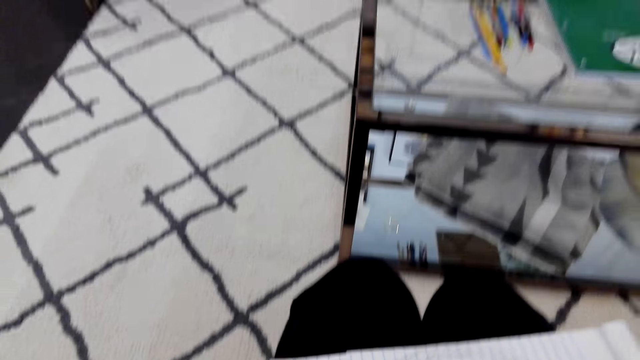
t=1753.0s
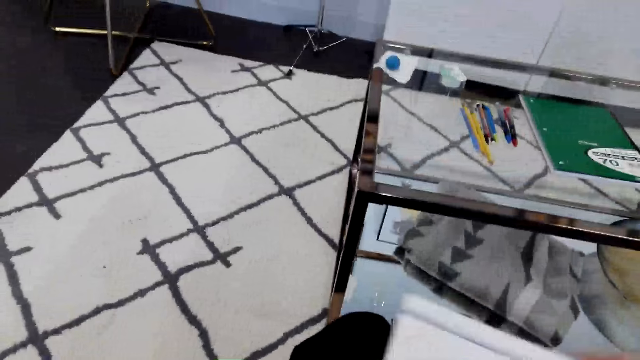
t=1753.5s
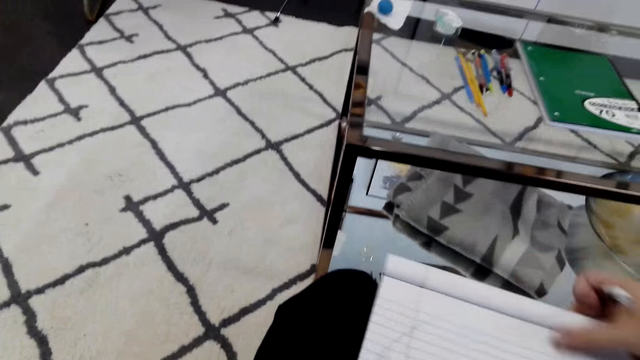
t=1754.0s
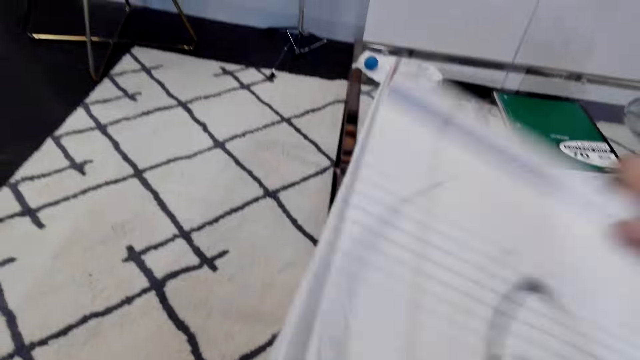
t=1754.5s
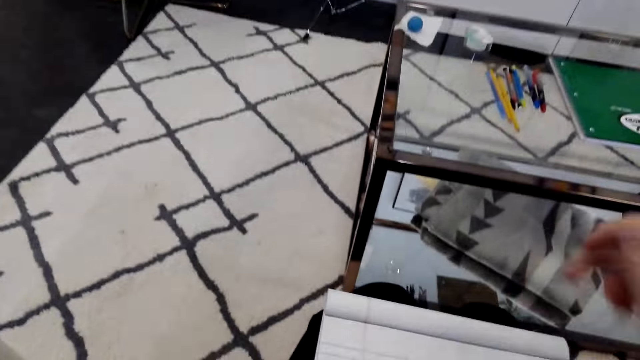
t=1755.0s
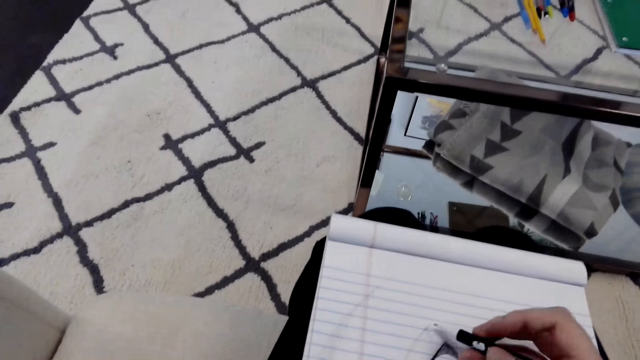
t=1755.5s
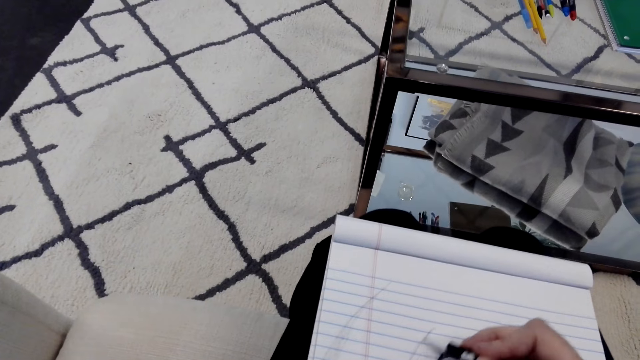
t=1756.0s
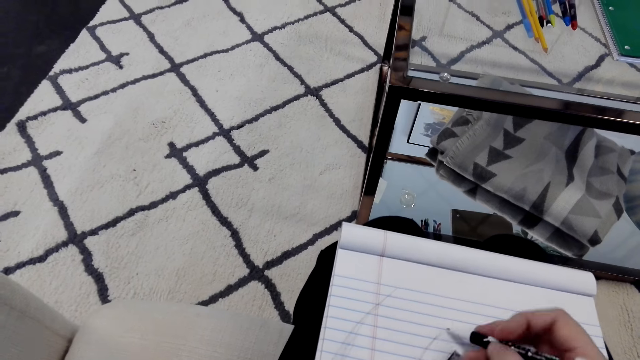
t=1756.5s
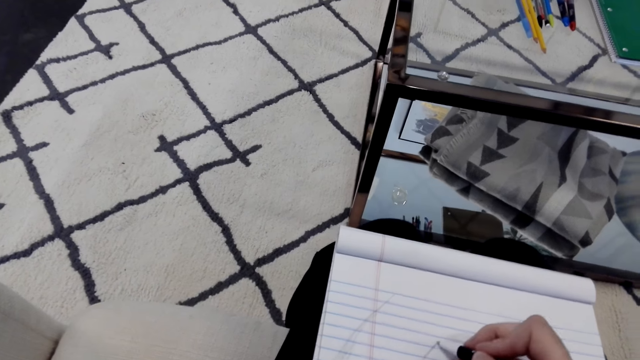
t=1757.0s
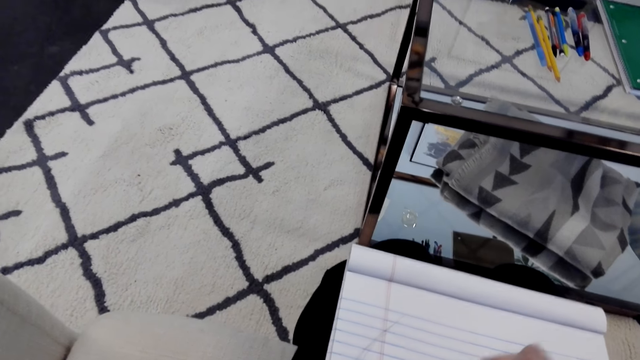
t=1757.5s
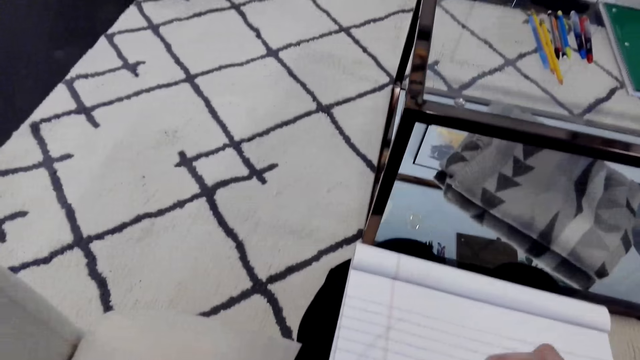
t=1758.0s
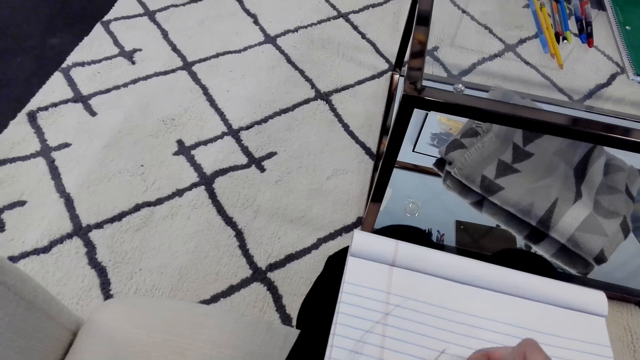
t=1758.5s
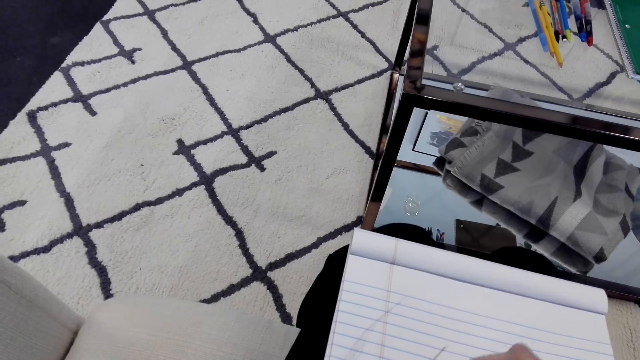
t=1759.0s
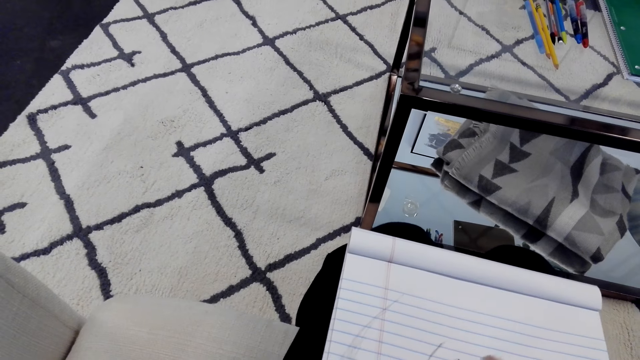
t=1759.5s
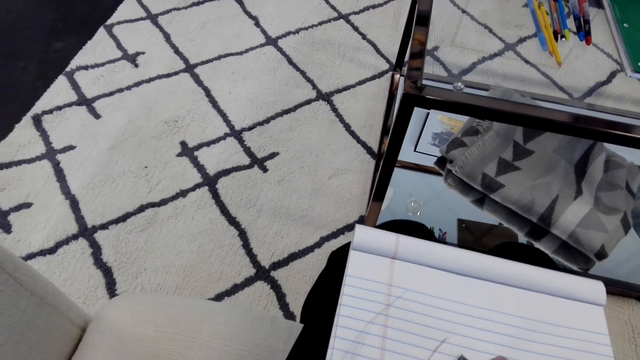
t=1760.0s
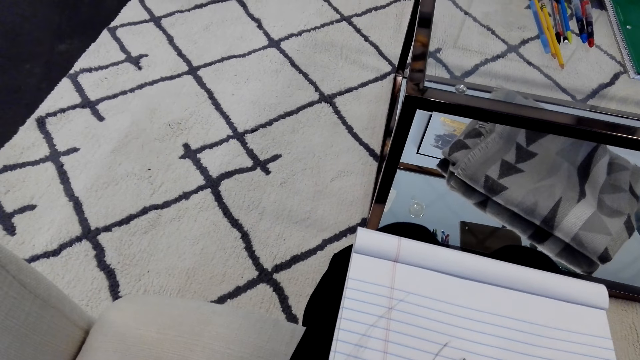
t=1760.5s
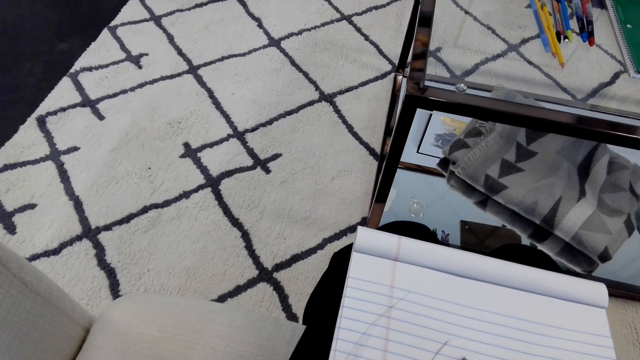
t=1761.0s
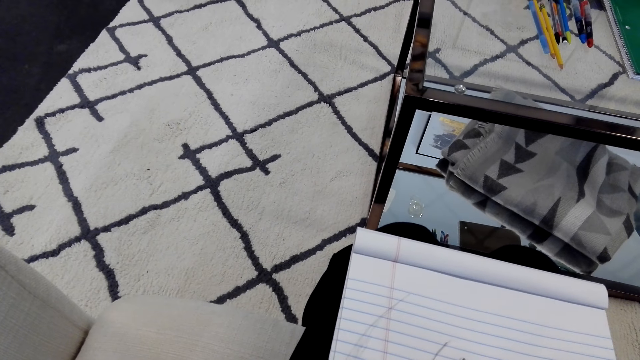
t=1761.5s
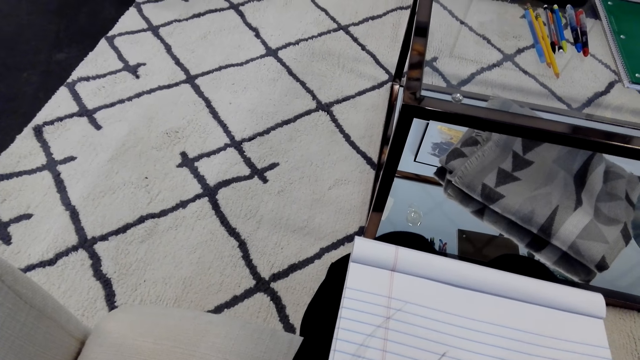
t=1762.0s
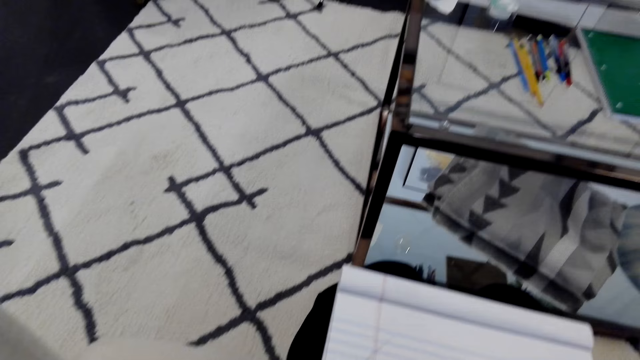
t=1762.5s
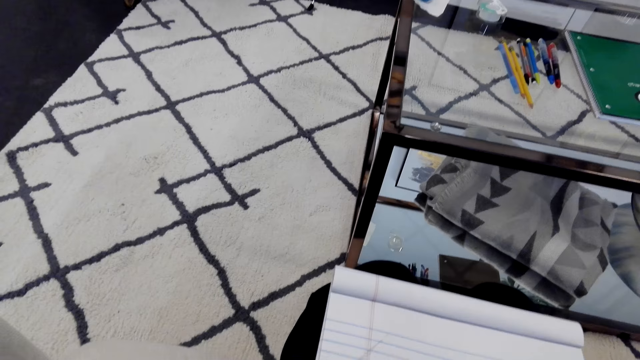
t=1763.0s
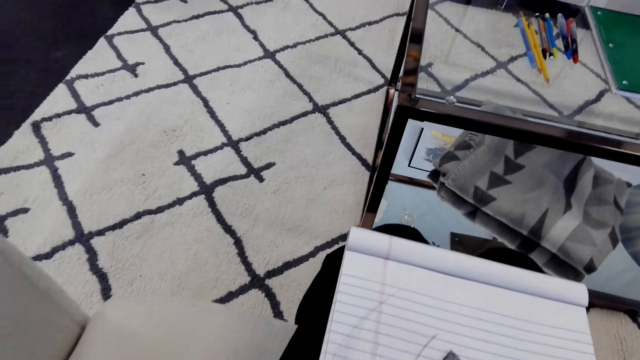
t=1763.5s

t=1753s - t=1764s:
The camera wearer draws on a book.

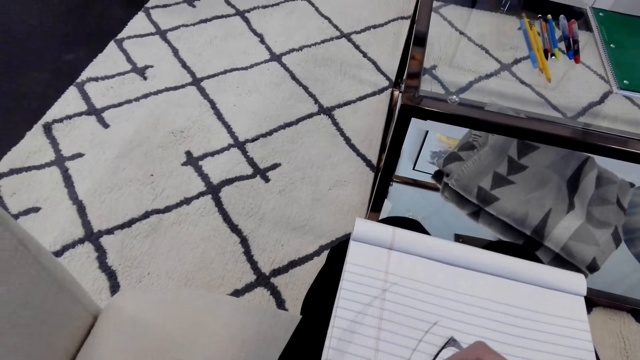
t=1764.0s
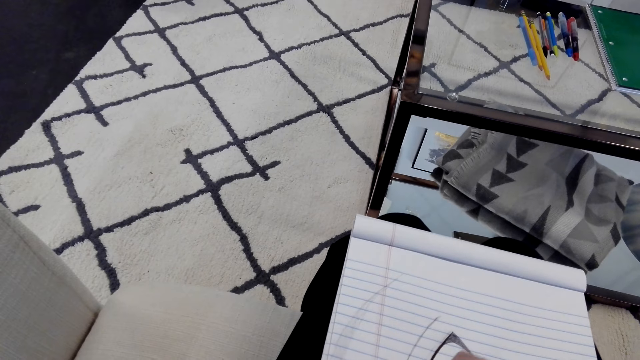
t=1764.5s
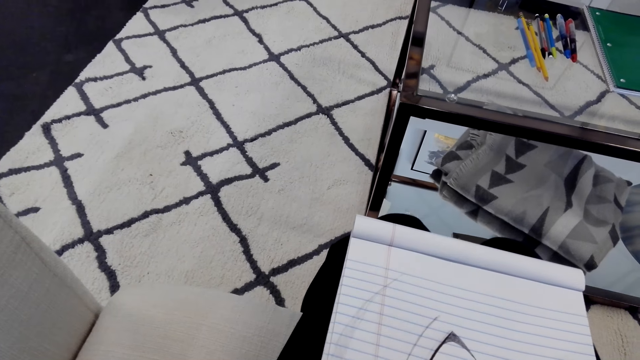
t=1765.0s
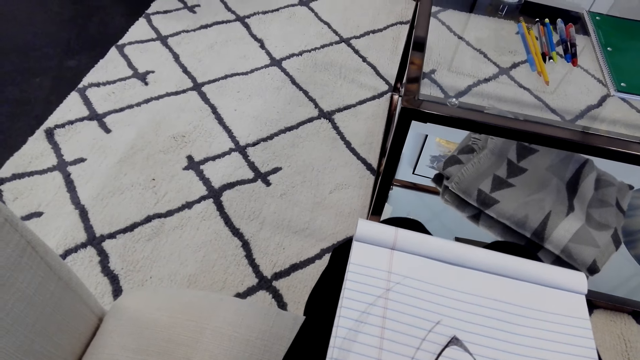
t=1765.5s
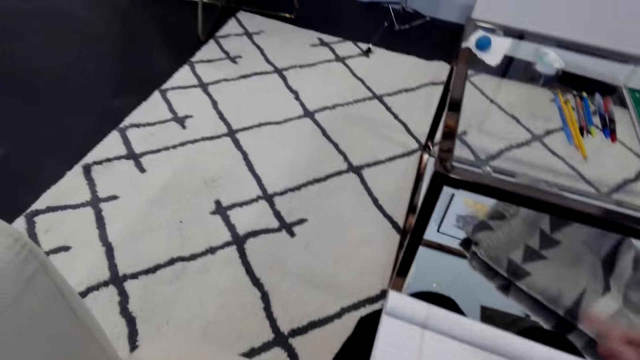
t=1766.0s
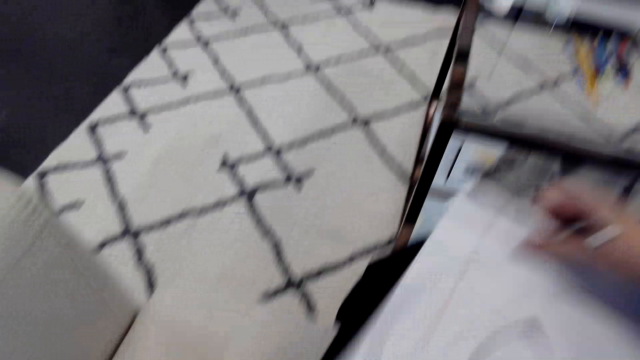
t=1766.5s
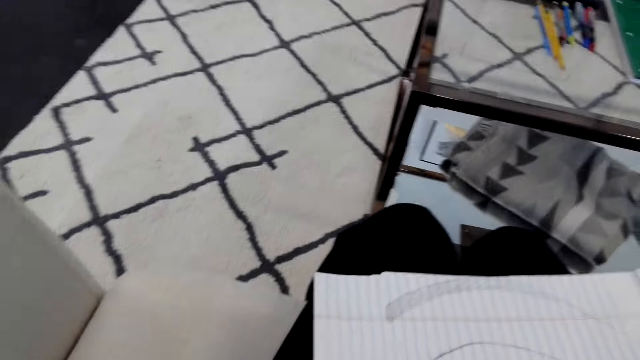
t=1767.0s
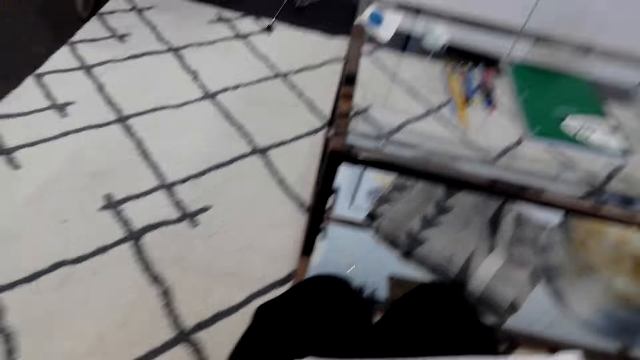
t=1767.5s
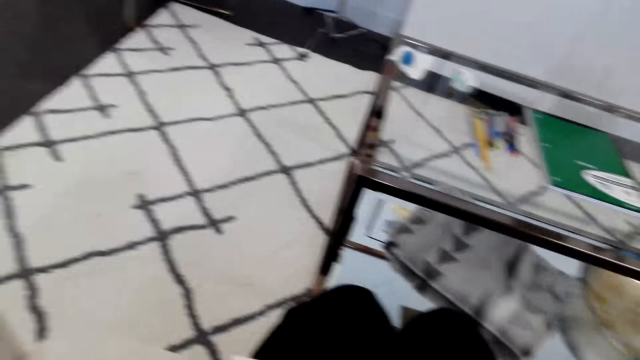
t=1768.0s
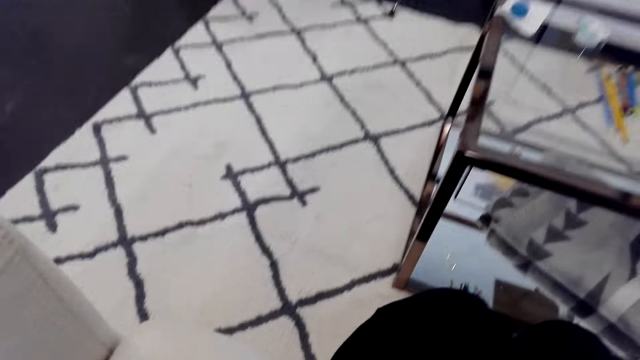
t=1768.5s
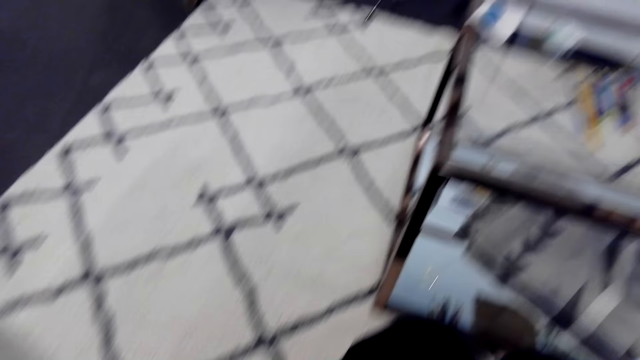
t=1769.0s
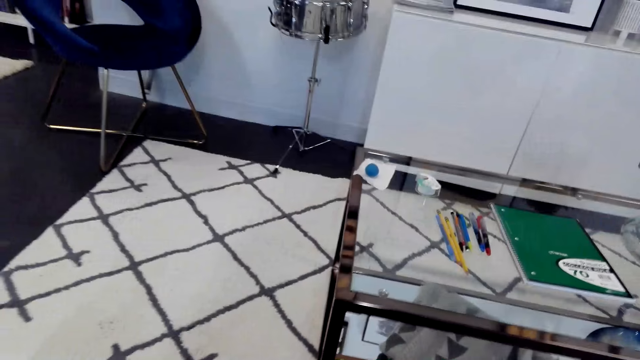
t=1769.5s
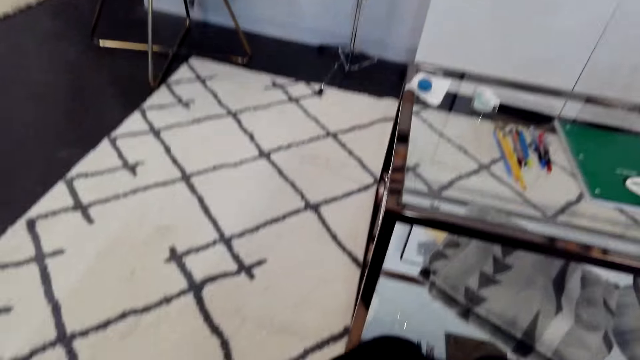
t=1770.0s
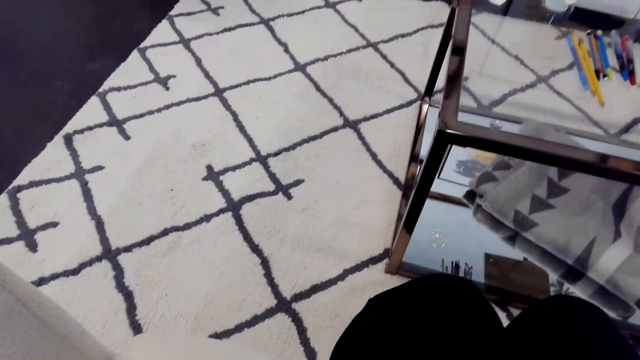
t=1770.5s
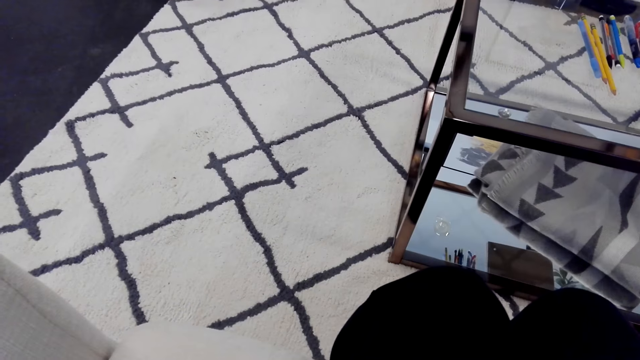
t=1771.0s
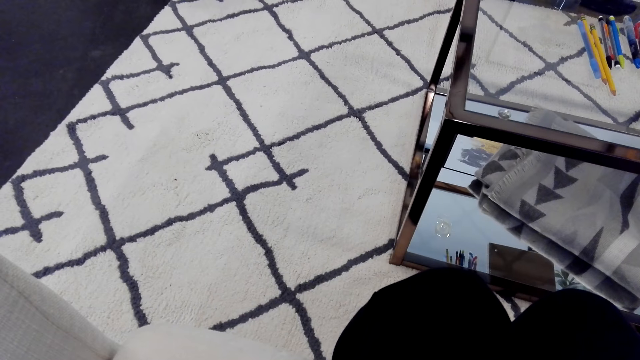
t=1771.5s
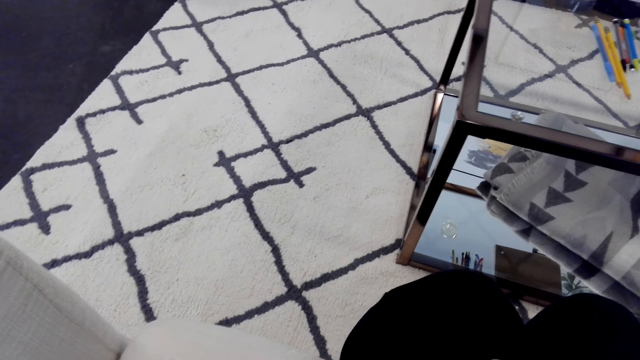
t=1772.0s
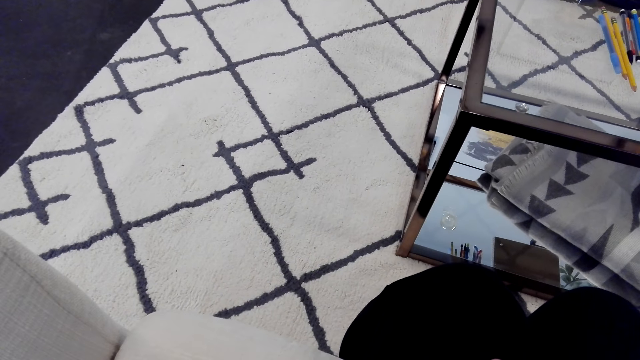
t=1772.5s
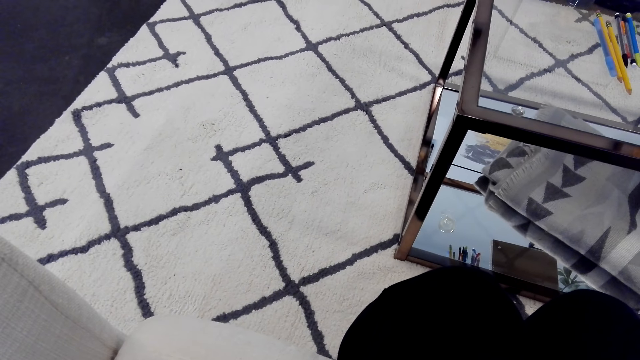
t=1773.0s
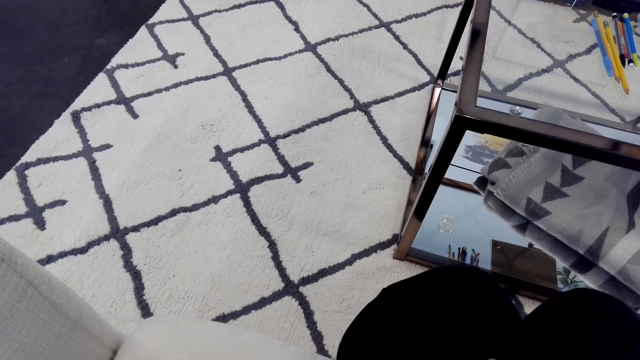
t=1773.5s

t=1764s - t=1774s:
The camera wearer turns a book. They draw on the book.
